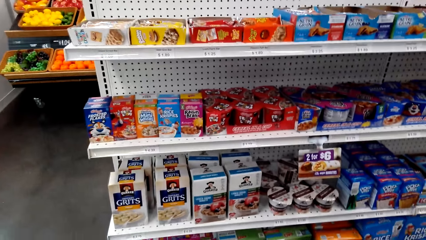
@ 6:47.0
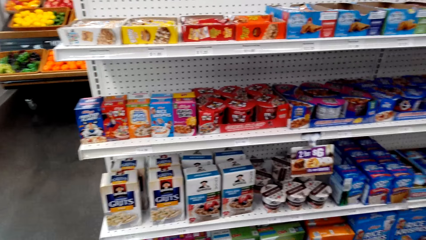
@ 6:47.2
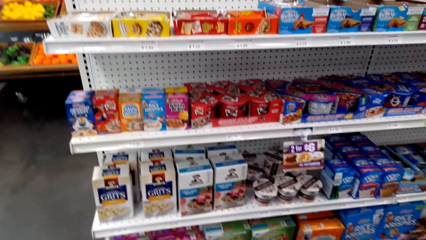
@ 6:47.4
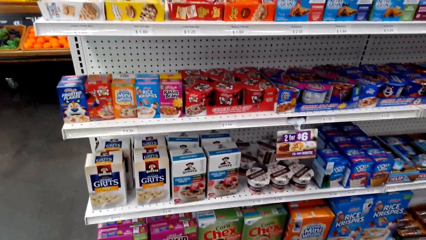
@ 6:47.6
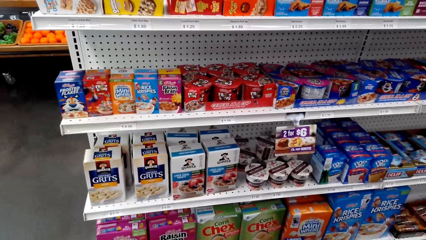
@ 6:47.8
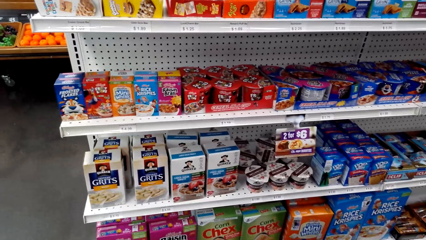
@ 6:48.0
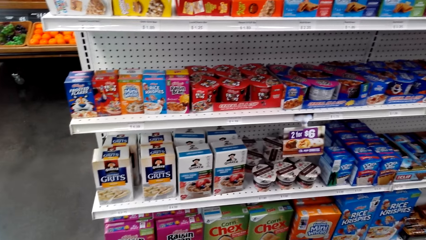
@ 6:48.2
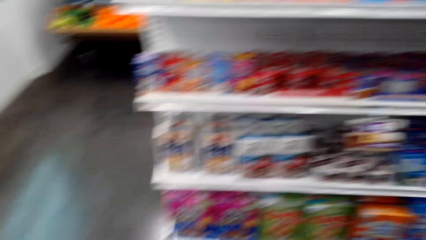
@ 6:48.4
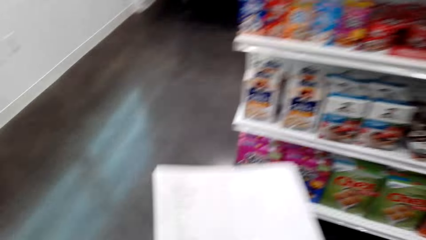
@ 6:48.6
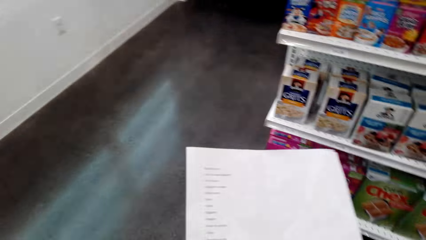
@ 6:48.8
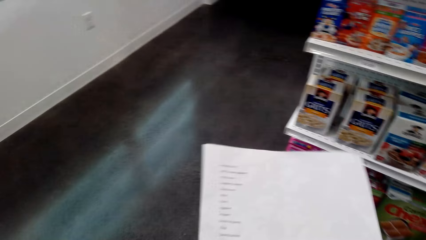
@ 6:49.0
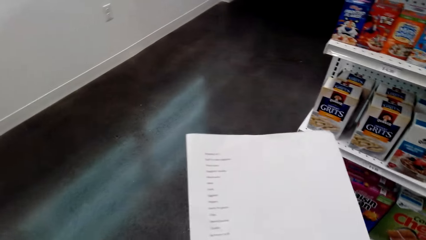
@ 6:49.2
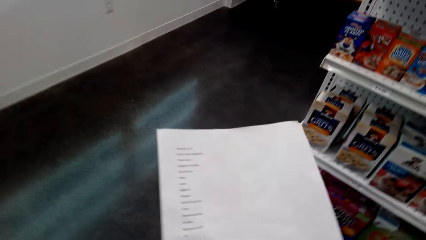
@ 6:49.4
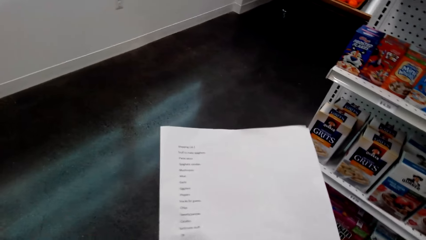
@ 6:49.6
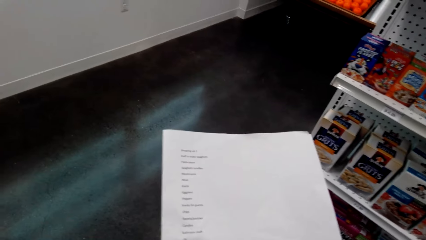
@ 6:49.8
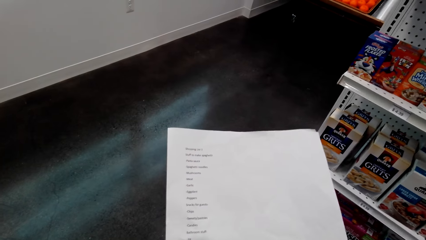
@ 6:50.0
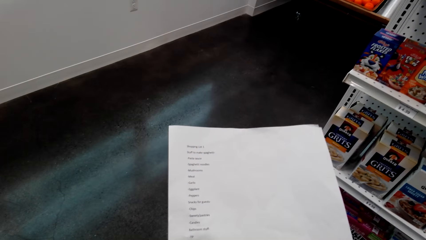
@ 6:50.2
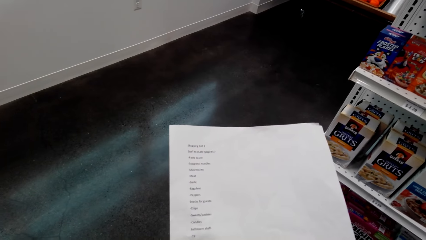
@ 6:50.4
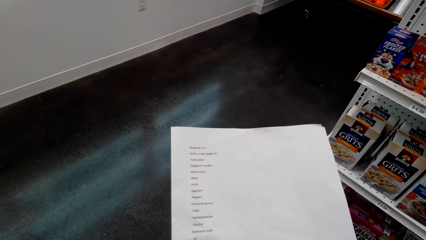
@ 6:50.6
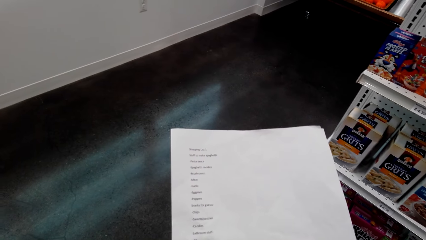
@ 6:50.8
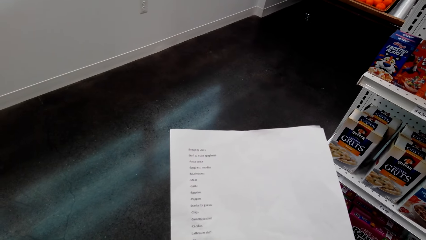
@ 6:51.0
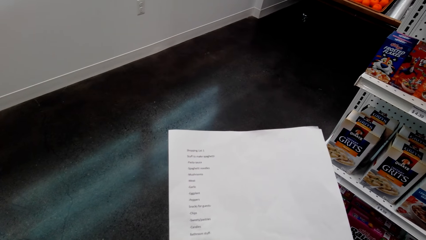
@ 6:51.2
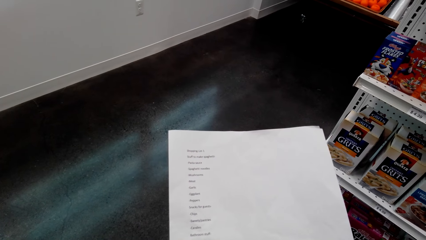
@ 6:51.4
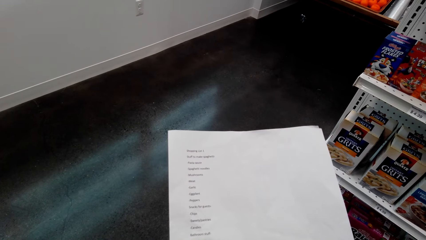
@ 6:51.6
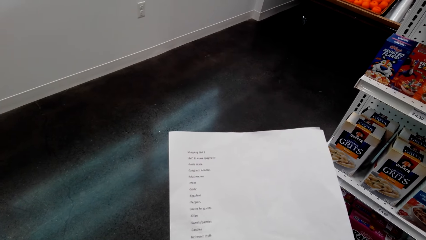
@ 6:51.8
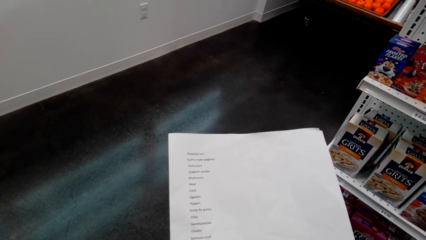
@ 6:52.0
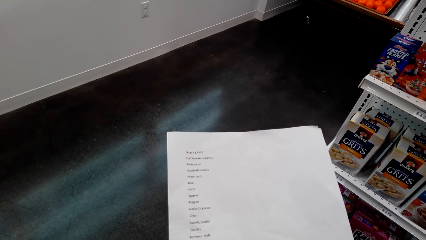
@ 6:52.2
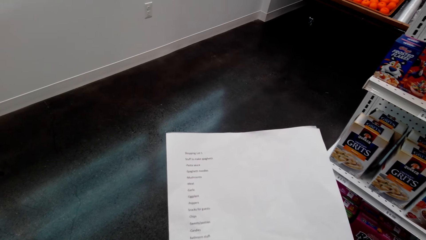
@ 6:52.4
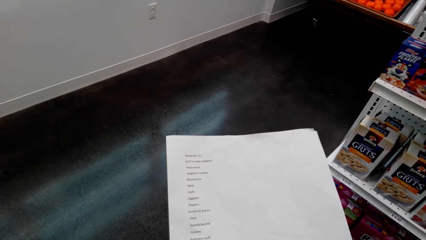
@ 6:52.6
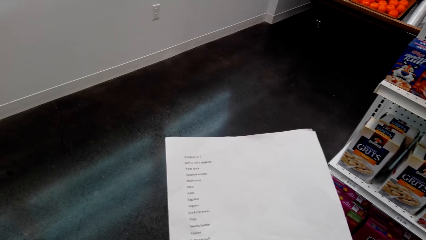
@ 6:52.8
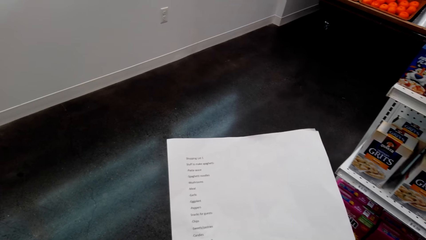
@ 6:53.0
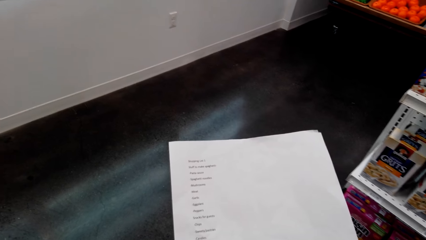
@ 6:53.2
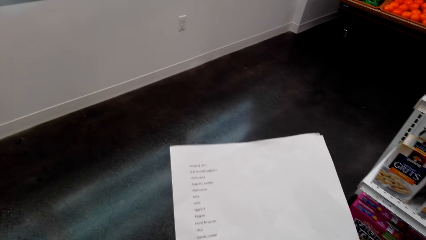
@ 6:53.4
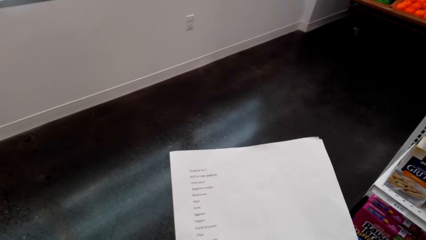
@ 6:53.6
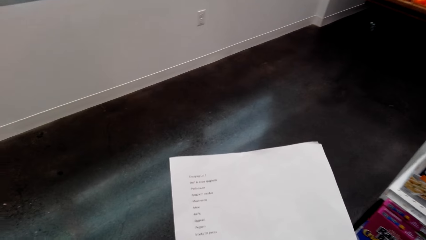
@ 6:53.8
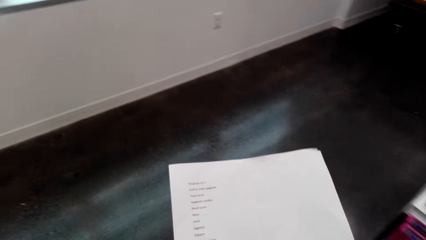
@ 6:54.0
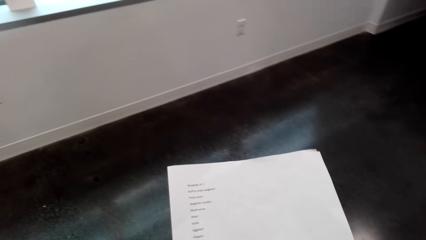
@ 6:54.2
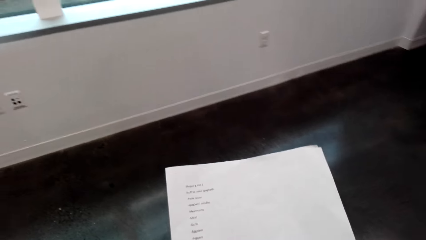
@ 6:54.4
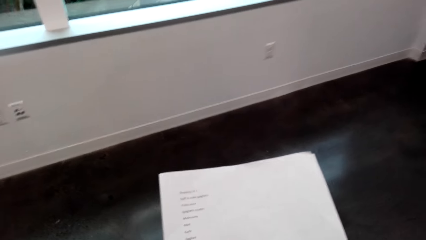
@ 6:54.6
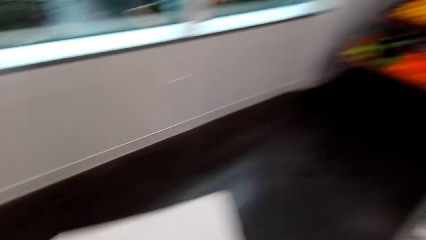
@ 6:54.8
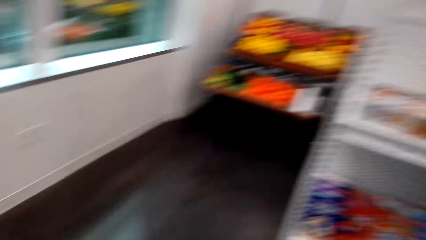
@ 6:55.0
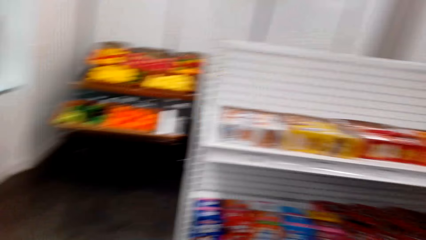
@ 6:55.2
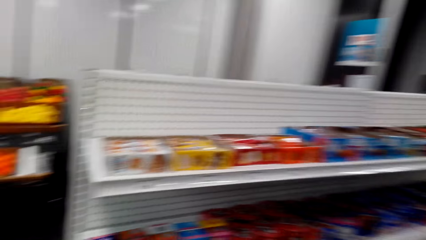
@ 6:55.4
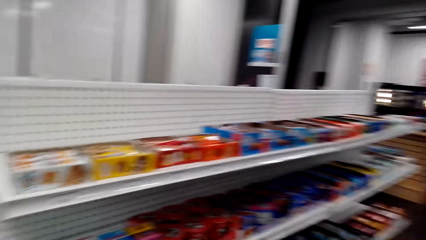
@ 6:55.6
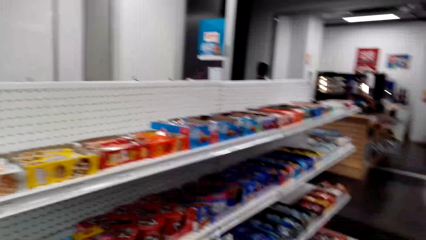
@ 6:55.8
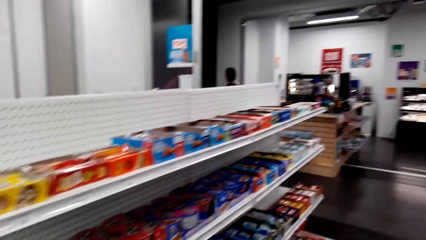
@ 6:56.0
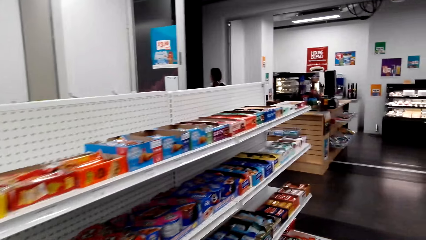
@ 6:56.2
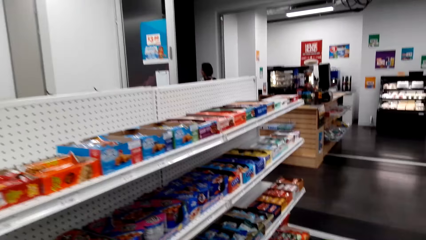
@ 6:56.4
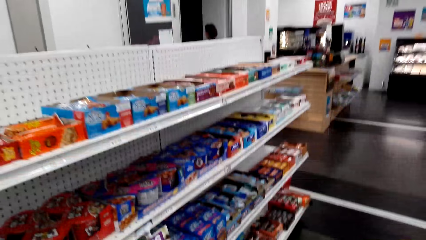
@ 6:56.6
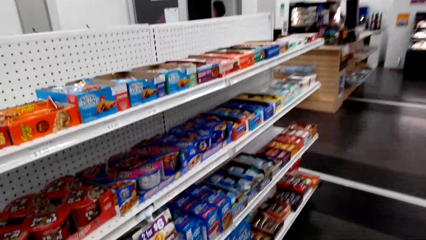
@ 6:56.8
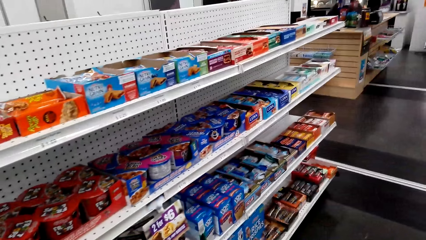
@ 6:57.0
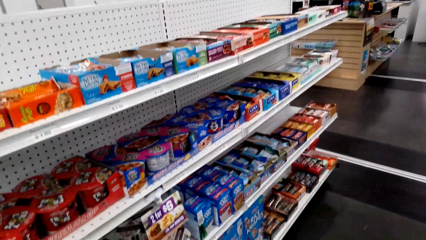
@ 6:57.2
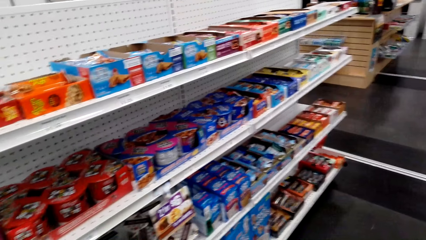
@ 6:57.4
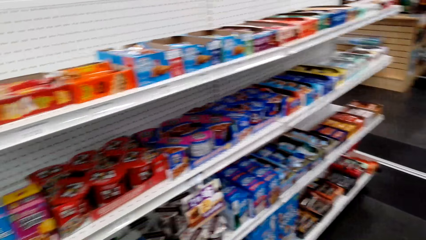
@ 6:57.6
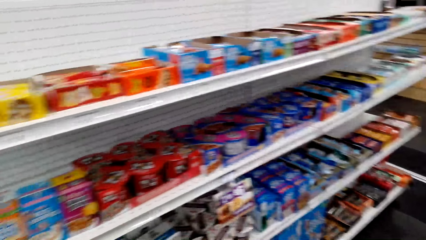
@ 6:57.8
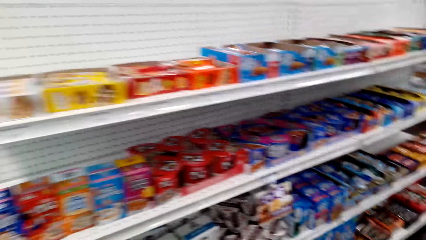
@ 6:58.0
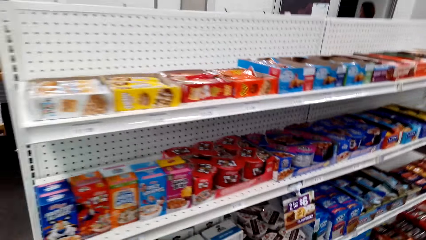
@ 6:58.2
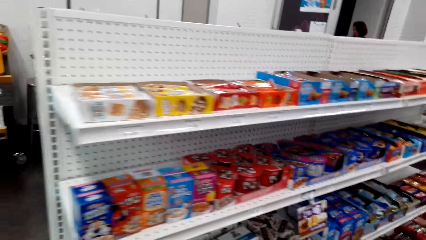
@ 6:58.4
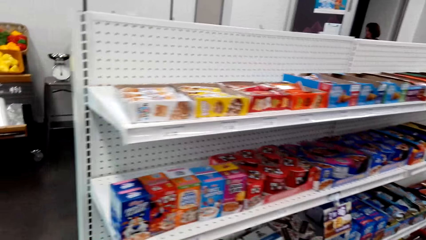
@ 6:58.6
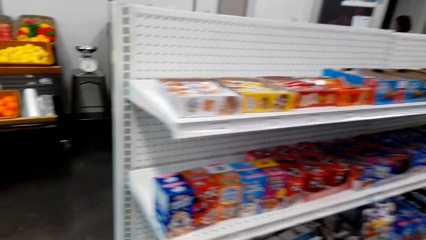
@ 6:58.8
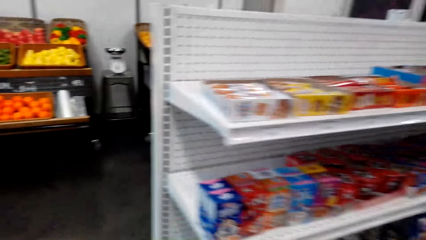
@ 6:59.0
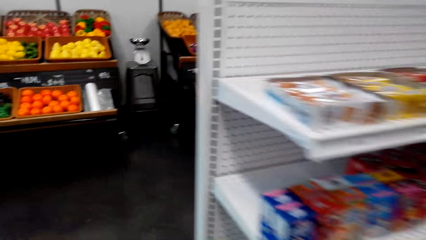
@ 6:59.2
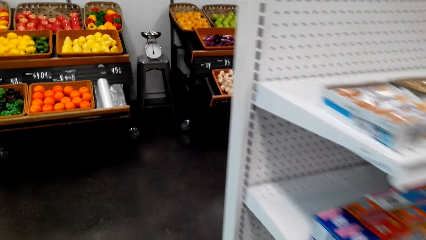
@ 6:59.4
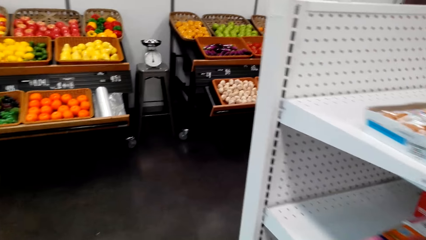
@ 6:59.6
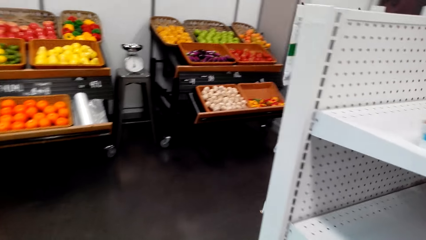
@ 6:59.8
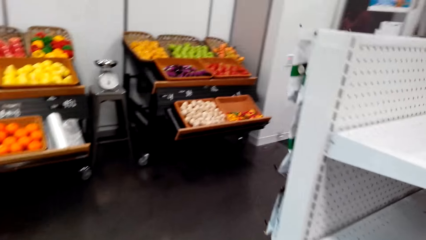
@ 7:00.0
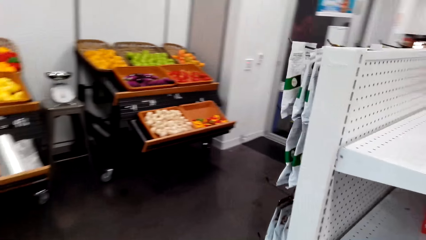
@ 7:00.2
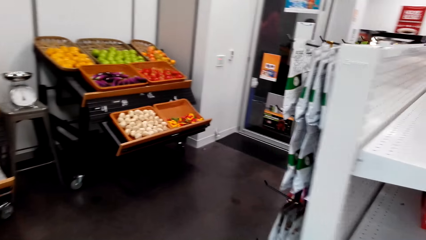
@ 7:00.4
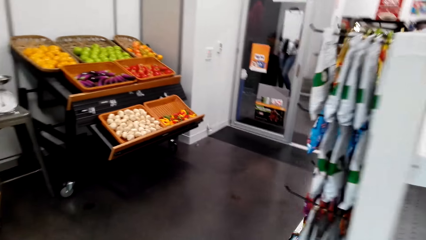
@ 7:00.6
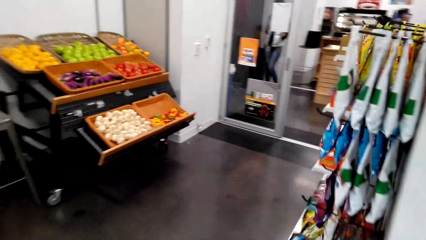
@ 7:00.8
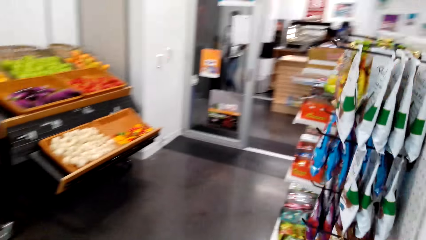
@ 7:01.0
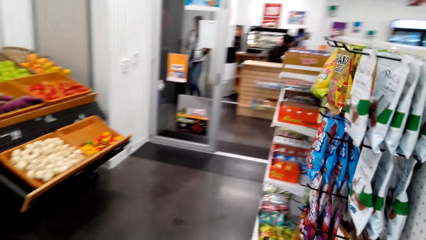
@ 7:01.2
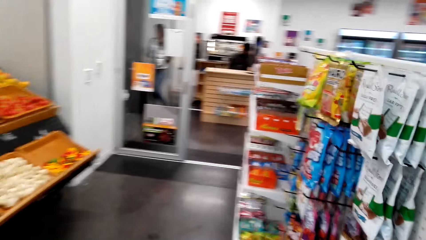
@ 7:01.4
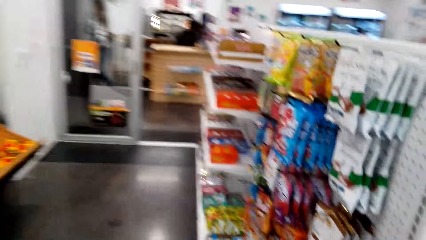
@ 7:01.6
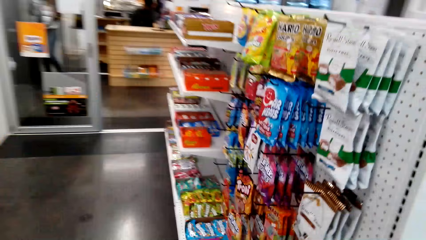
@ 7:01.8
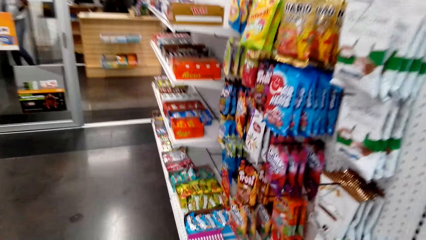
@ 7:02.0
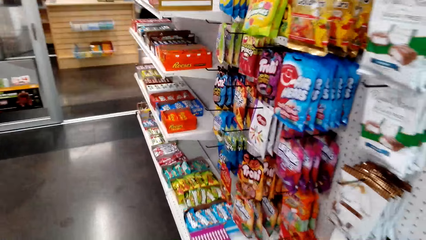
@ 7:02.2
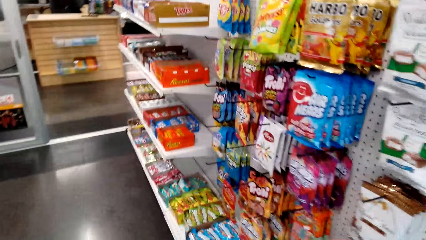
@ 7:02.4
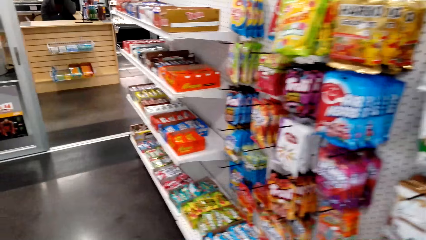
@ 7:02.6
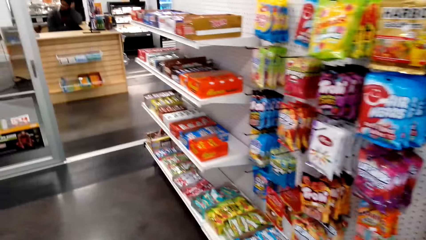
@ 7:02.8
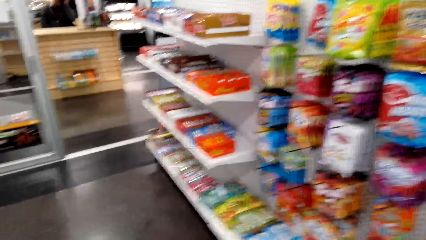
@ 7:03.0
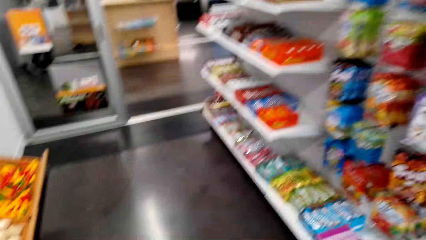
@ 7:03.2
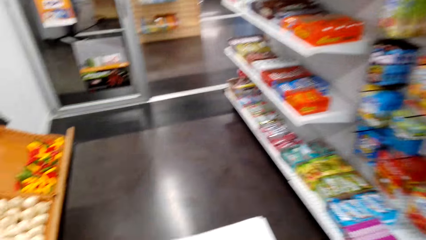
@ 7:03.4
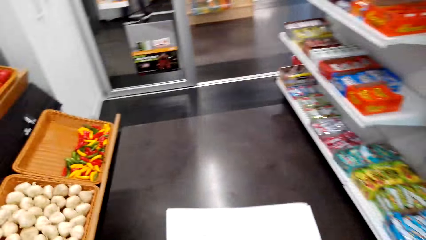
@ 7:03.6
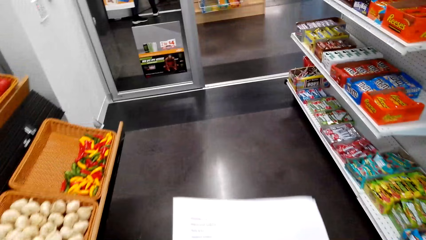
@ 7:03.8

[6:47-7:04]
The camera wearer looks at the sheet of paper. They walk around the store. They look around. They look at the shelves. They walk around.
